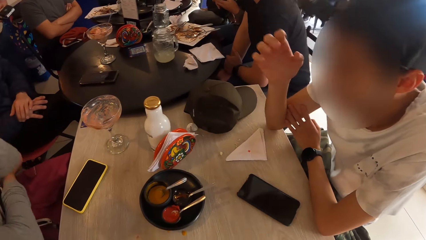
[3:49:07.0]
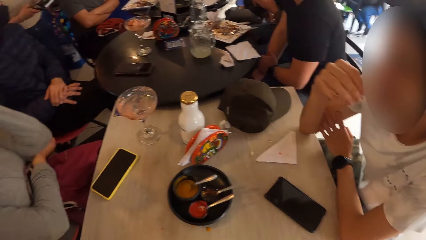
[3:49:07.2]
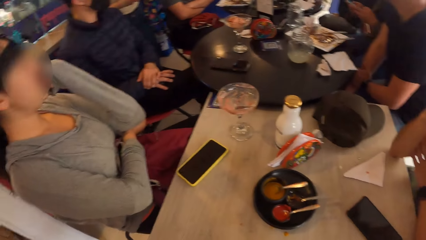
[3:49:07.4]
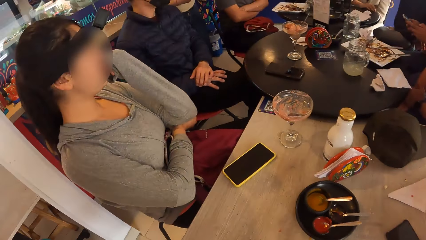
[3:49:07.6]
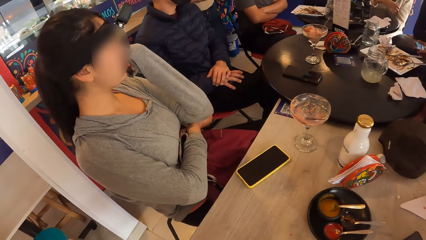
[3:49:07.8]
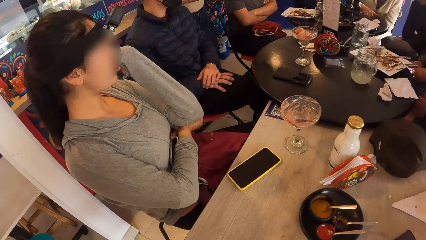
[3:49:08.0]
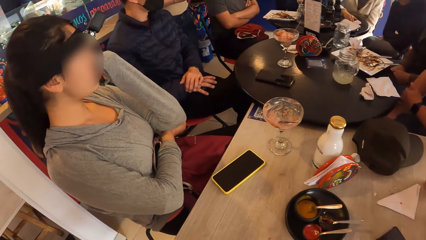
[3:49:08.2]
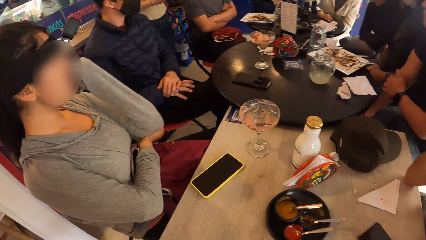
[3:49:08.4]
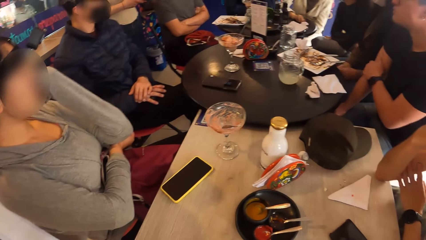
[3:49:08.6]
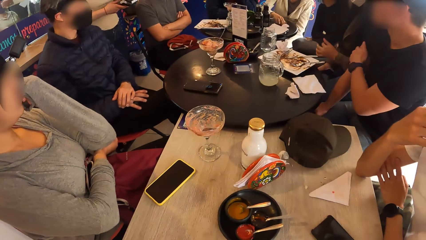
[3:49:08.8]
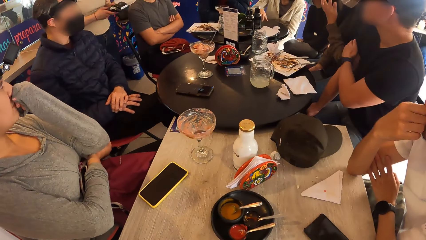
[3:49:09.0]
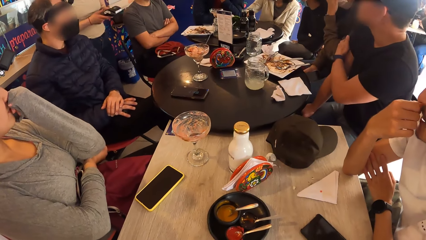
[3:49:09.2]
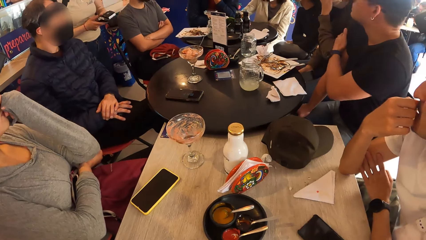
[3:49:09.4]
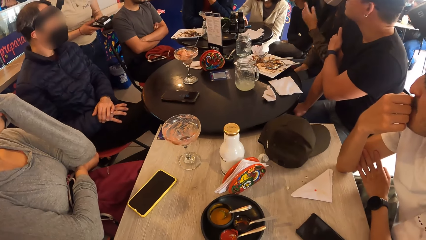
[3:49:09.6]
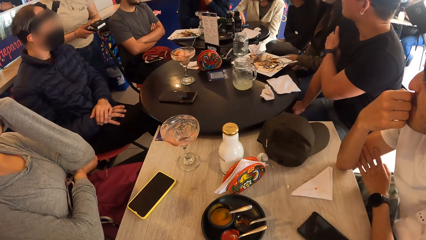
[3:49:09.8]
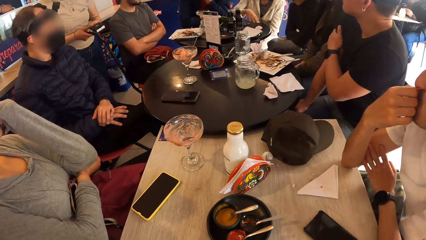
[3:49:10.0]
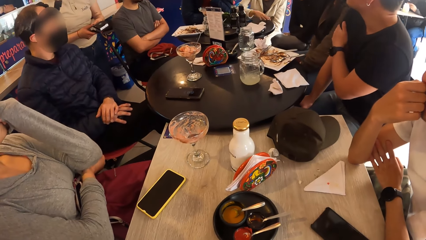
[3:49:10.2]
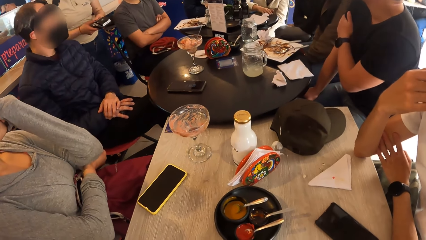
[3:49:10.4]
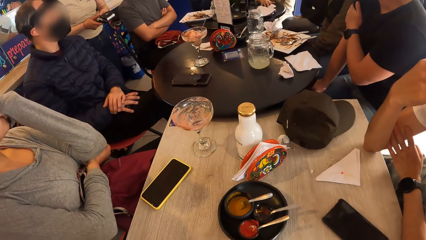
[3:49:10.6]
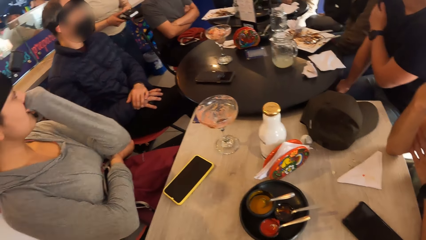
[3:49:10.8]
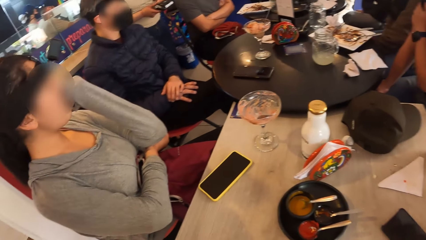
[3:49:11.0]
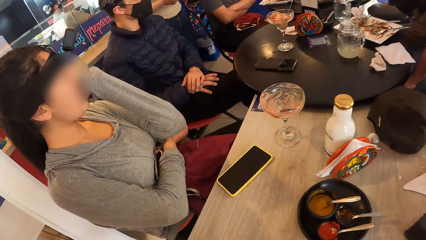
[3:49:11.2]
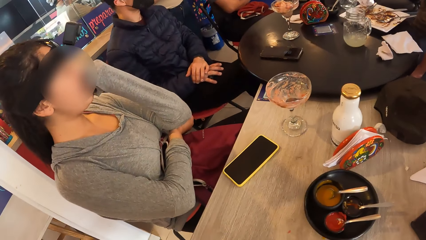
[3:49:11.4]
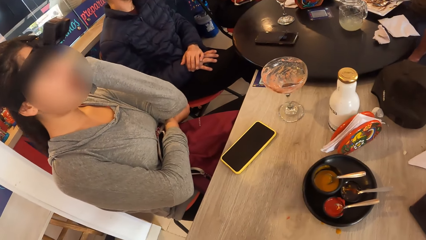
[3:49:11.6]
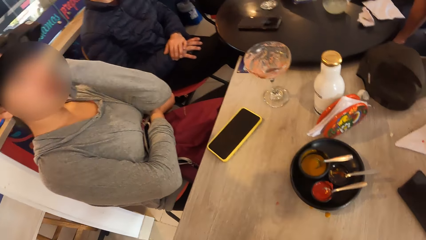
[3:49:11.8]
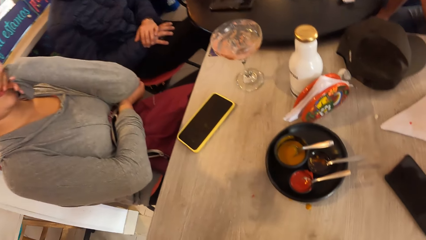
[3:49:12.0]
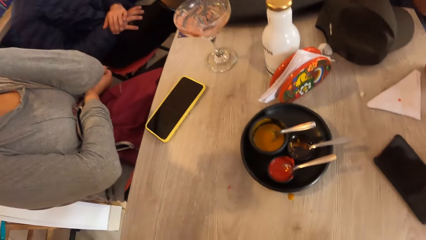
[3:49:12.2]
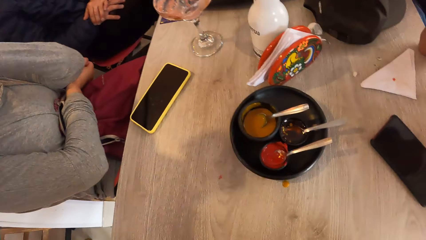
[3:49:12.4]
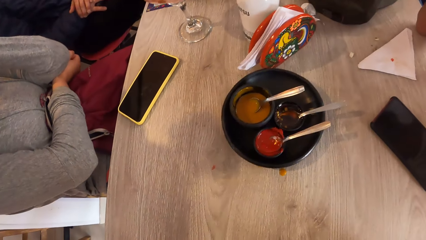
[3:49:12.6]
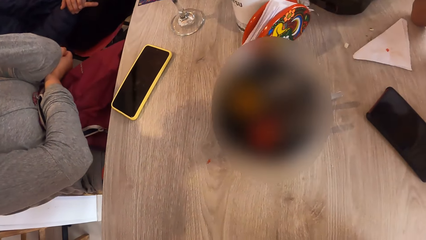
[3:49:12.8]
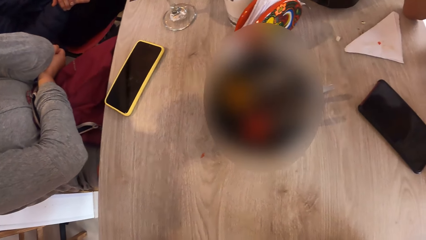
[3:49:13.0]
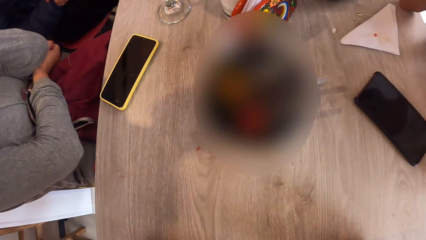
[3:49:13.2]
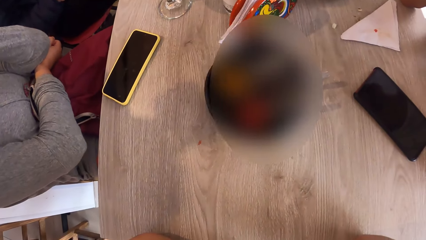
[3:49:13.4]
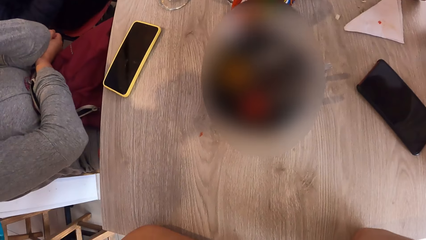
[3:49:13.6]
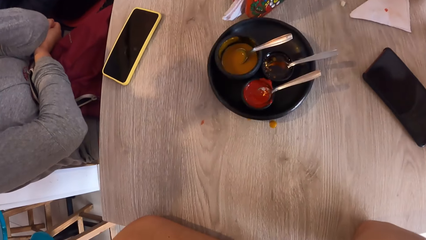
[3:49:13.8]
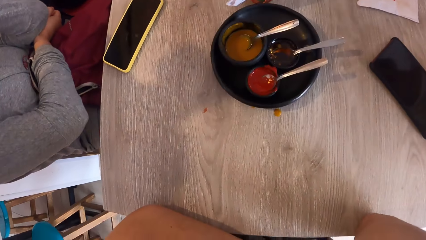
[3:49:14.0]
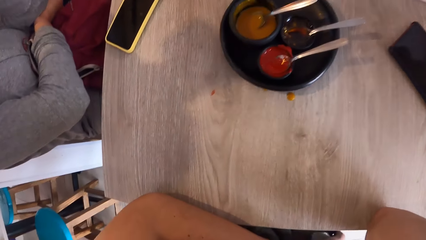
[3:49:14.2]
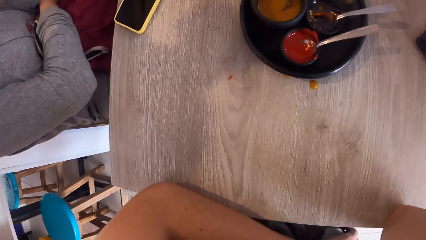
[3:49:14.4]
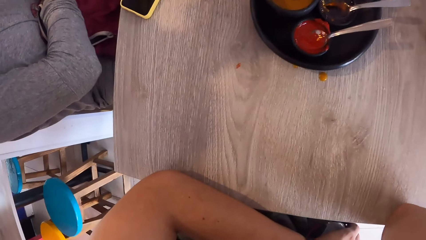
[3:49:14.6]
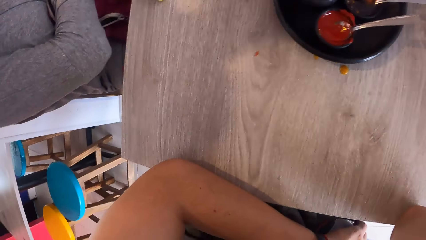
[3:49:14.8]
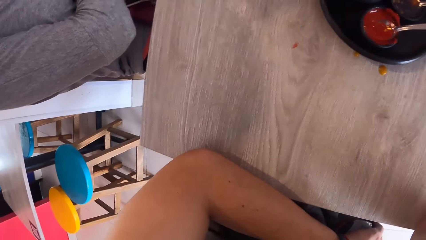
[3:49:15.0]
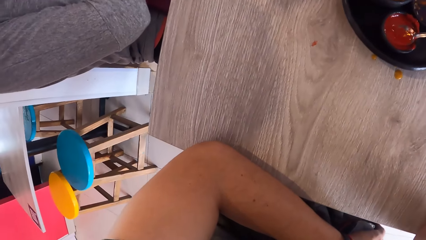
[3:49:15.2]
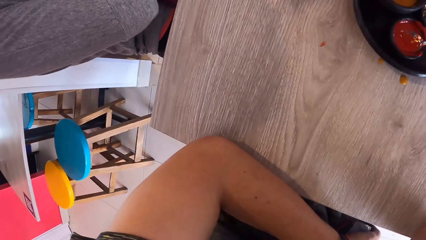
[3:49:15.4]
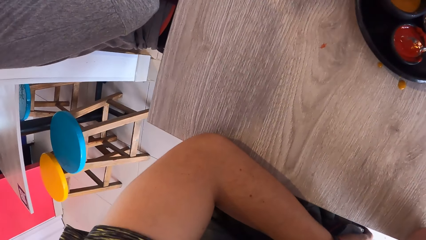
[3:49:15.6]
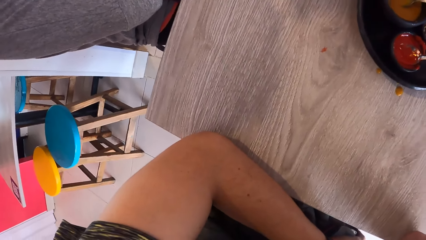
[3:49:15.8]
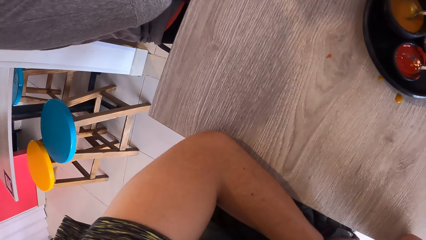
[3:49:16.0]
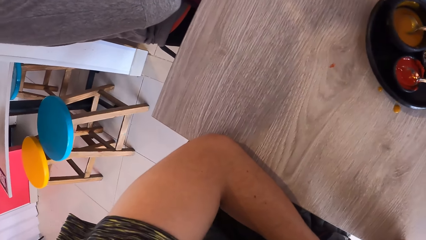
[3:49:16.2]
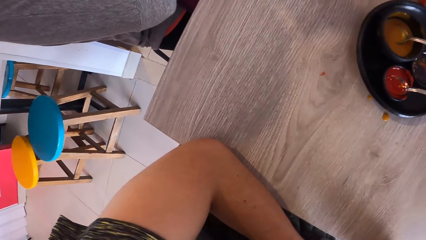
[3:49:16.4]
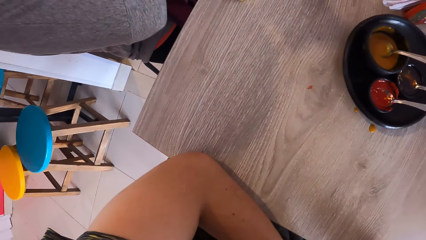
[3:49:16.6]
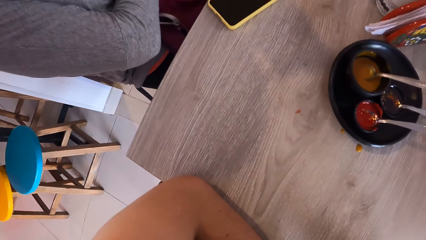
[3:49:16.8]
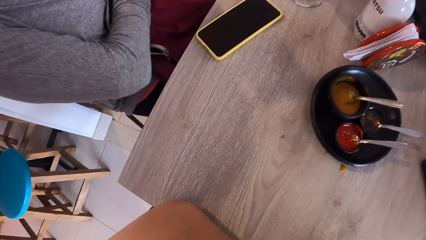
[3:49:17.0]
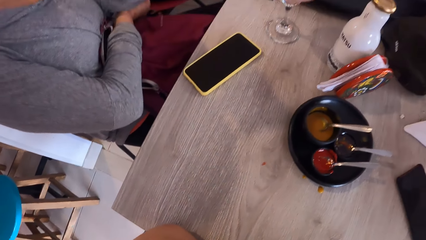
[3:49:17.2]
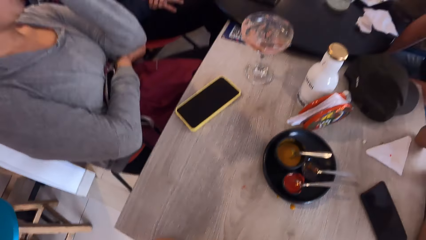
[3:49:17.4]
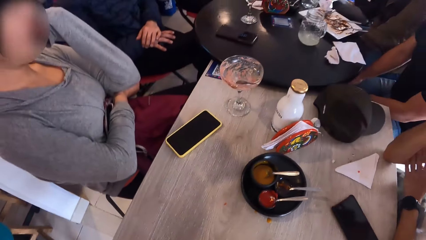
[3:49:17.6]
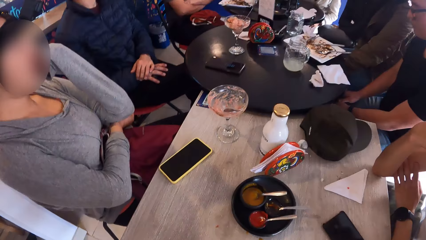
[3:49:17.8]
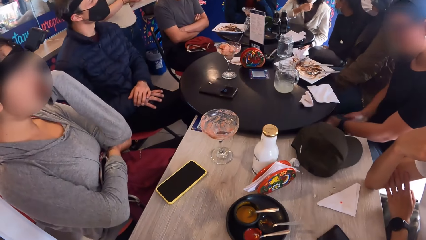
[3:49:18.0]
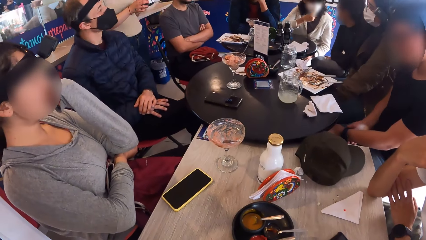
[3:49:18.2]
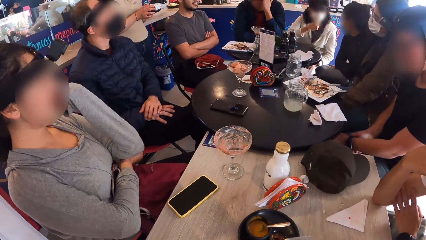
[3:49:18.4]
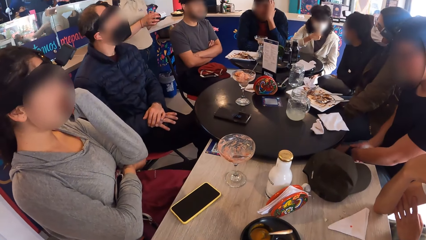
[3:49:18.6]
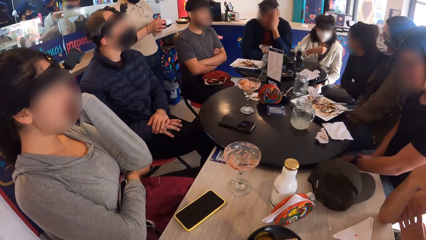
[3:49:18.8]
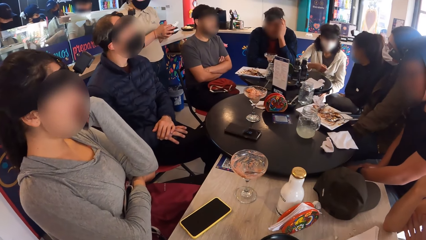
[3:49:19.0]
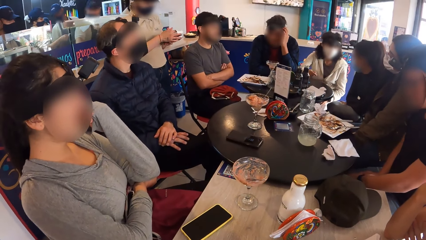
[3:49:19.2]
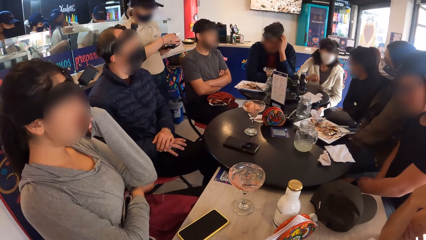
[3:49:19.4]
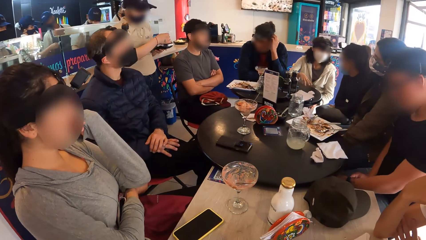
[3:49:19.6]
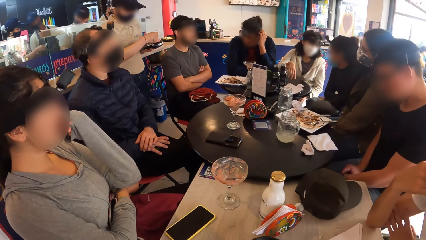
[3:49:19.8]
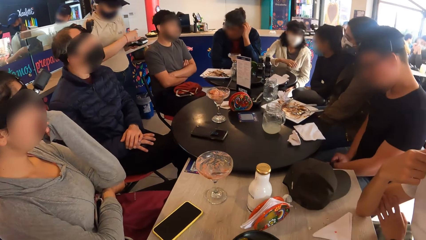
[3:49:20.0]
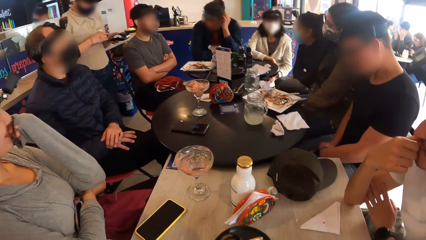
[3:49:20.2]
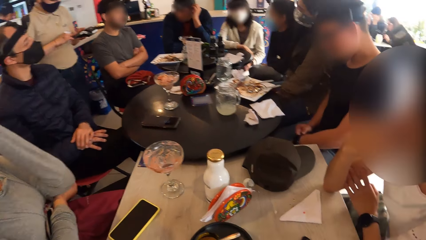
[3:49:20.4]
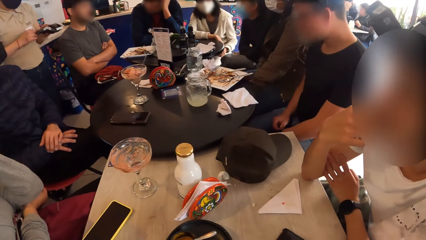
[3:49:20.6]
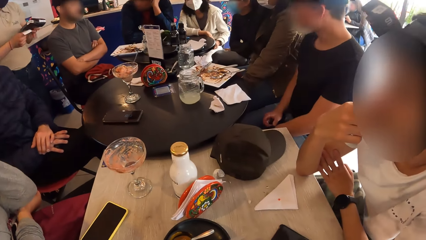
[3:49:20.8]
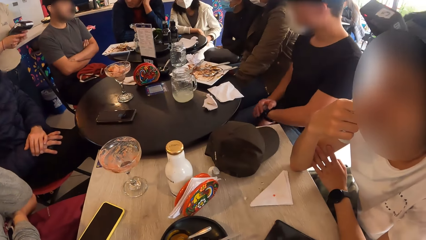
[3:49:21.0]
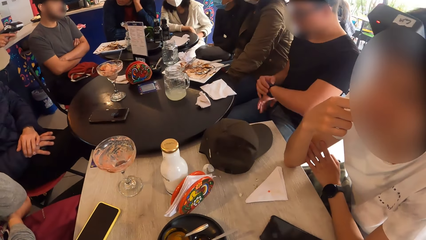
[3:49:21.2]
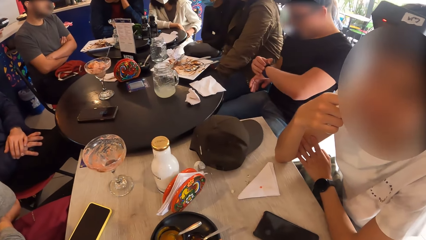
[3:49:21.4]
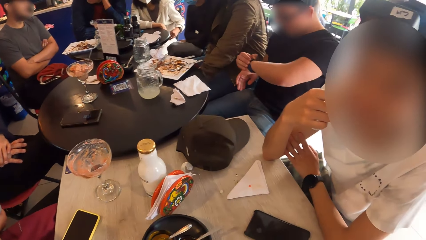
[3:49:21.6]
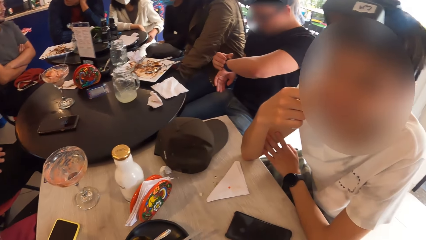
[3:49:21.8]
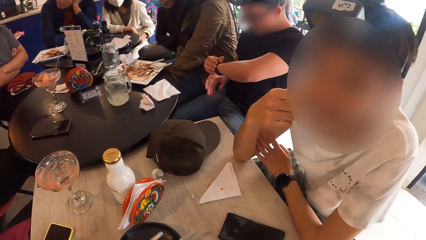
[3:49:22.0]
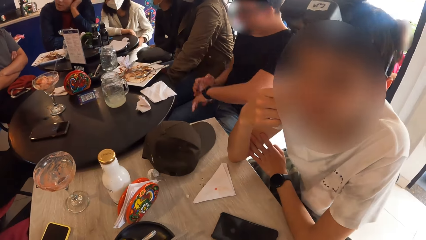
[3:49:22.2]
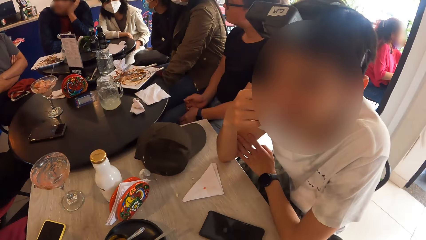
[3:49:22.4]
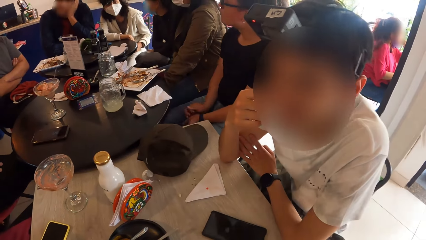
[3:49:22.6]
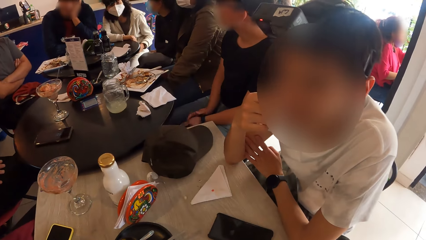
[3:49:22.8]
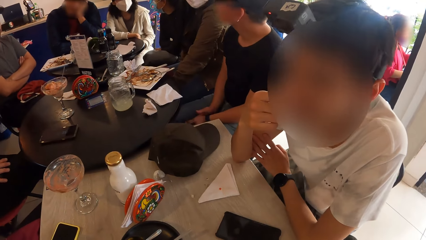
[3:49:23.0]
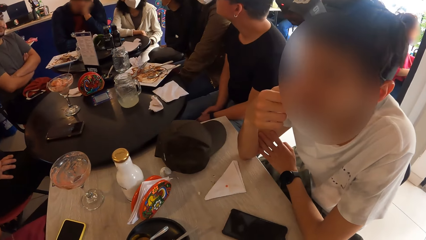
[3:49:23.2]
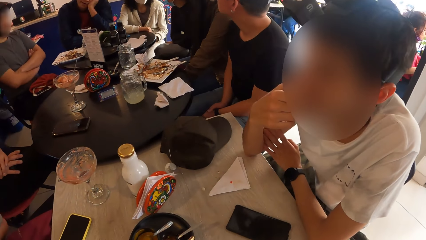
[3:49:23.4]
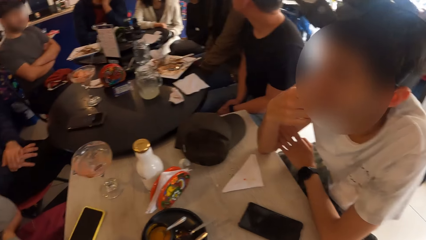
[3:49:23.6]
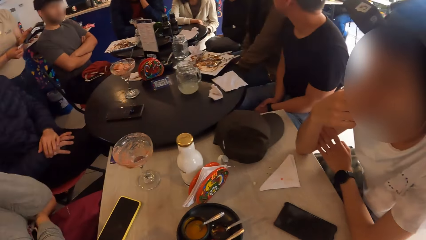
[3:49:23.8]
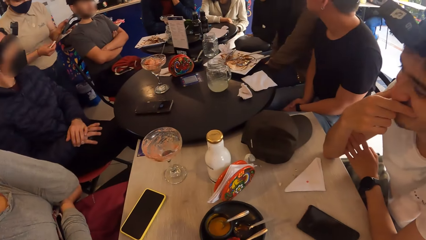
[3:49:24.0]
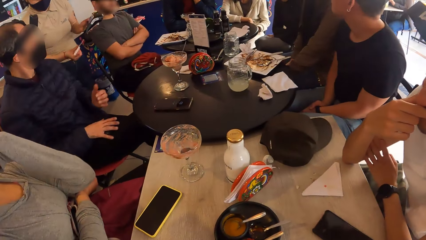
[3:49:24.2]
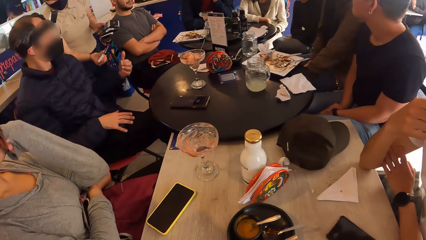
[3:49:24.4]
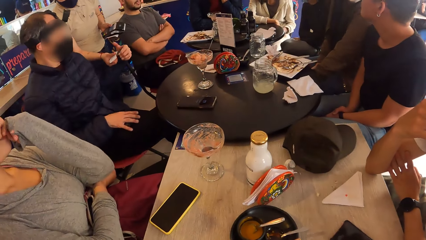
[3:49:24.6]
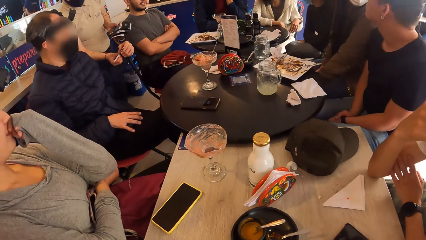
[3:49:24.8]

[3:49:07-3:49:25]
A woman holds the receipt with both hands. Another woman pulls out the receipt from the POS machine with her right hand.
